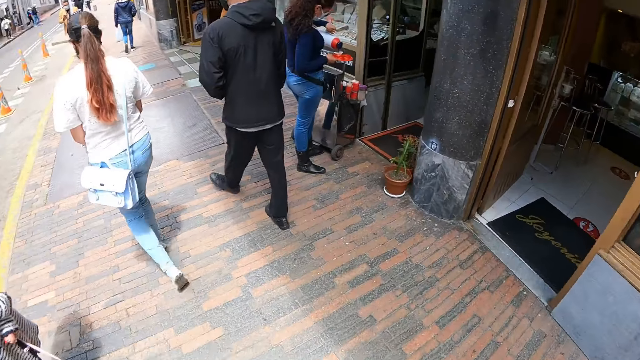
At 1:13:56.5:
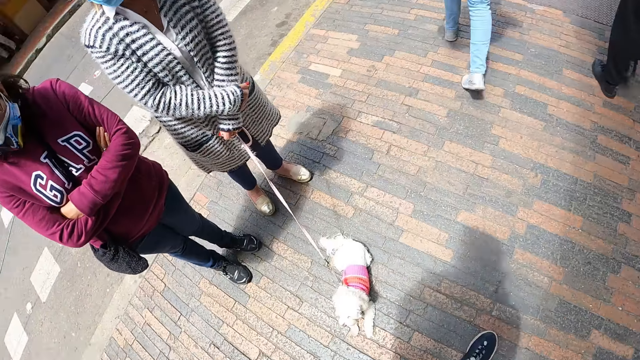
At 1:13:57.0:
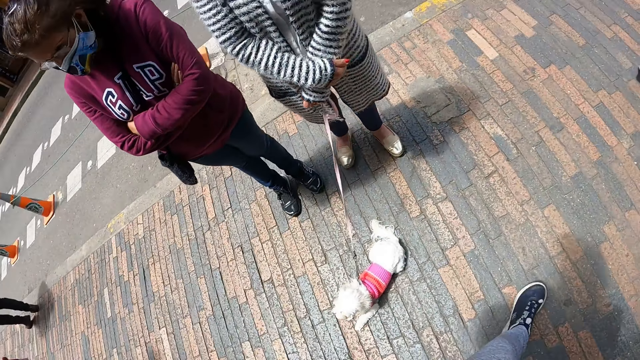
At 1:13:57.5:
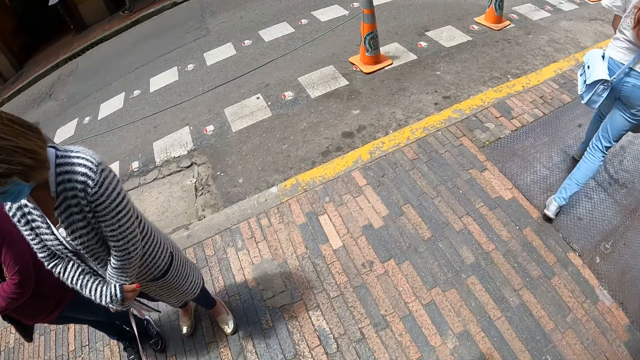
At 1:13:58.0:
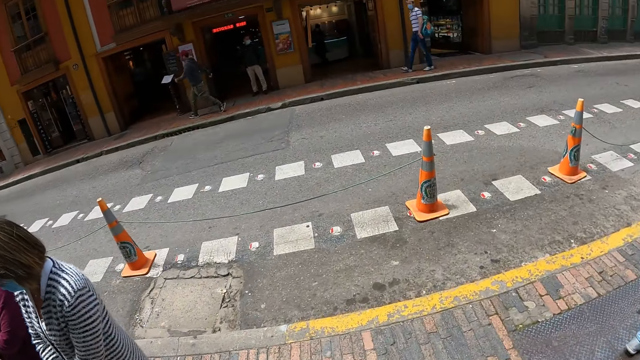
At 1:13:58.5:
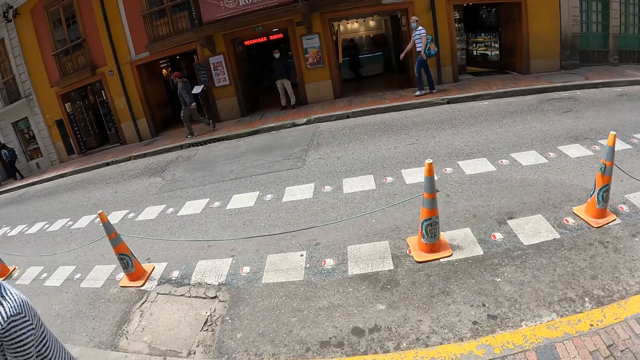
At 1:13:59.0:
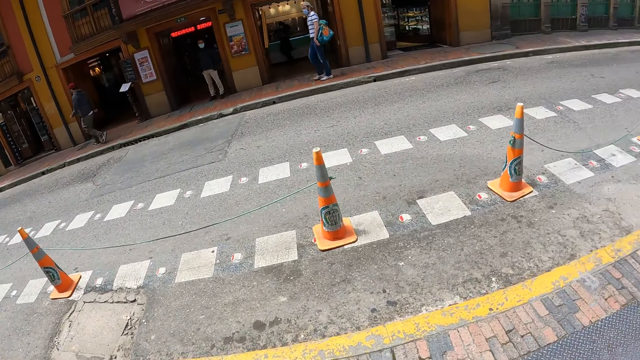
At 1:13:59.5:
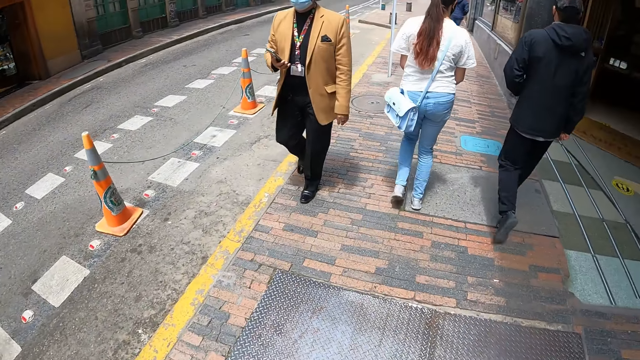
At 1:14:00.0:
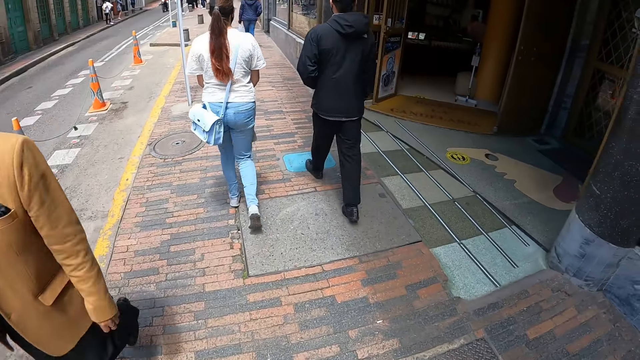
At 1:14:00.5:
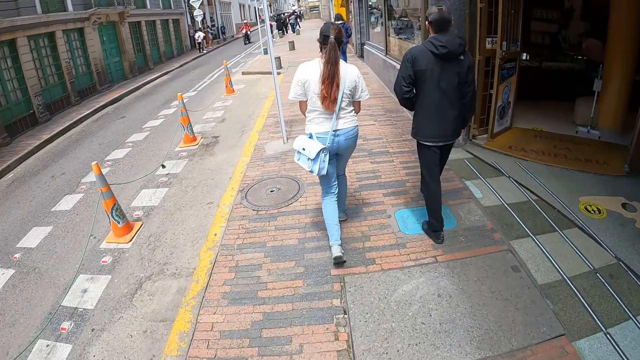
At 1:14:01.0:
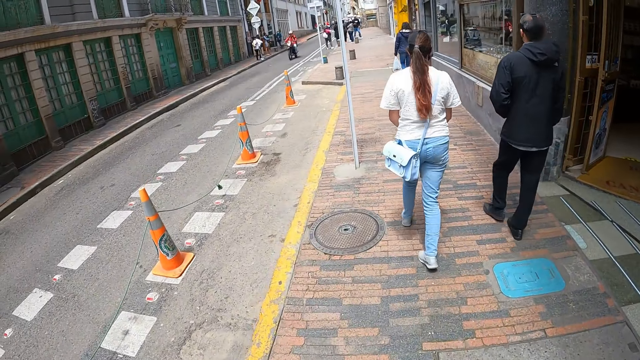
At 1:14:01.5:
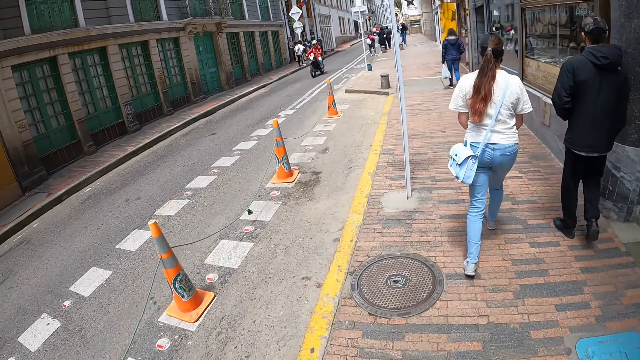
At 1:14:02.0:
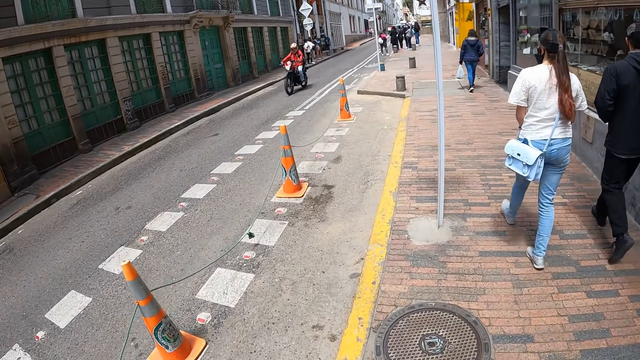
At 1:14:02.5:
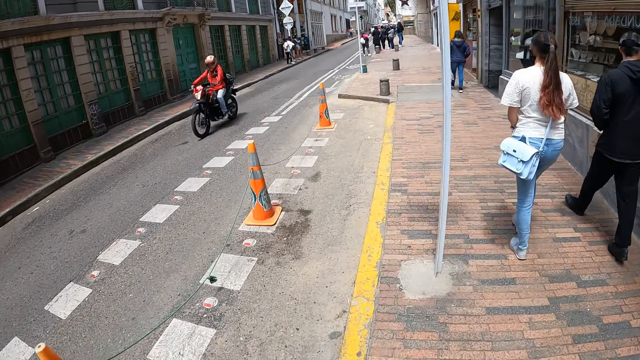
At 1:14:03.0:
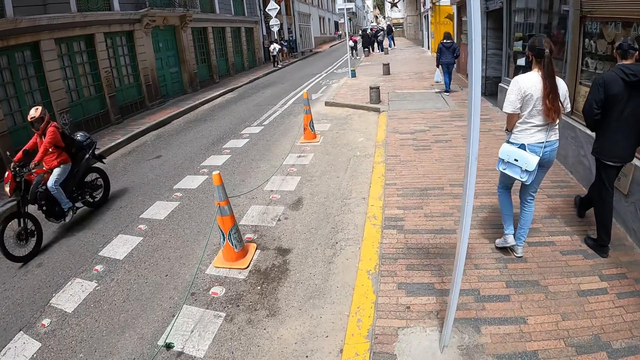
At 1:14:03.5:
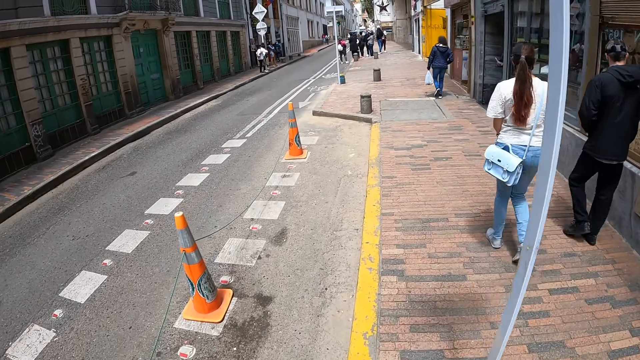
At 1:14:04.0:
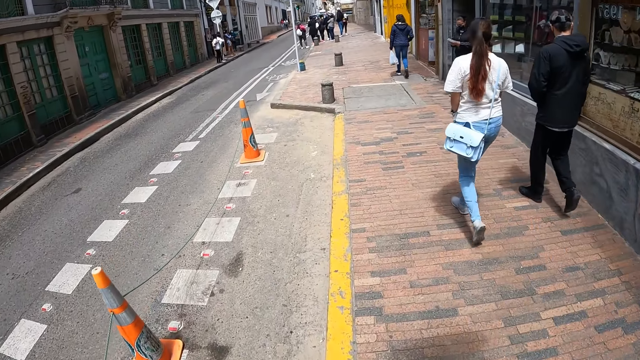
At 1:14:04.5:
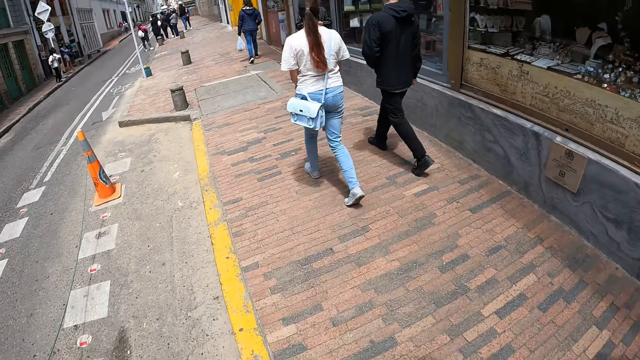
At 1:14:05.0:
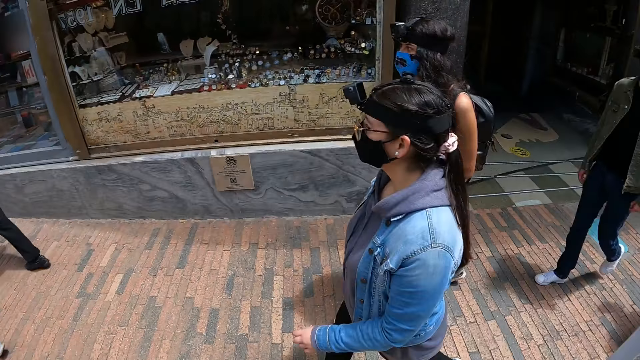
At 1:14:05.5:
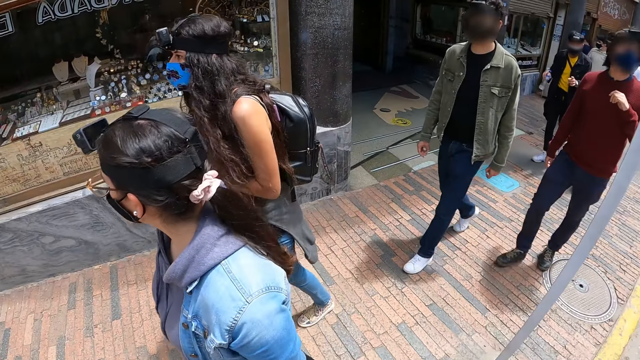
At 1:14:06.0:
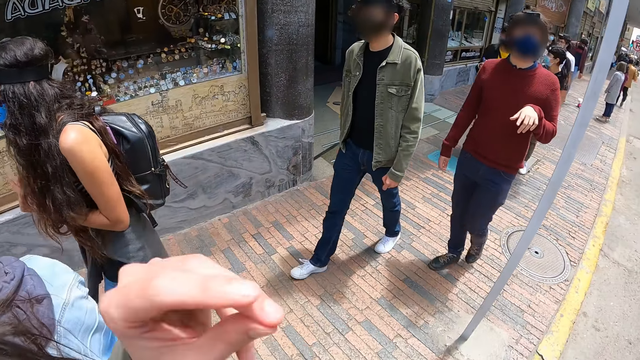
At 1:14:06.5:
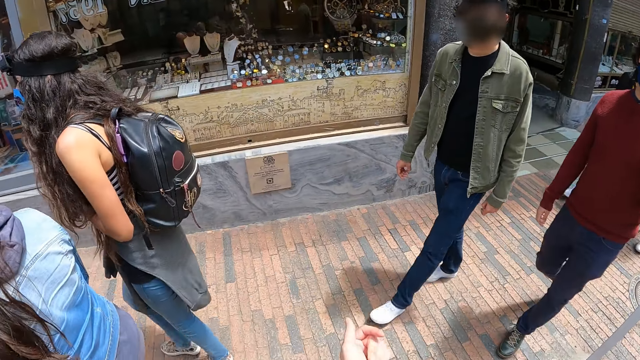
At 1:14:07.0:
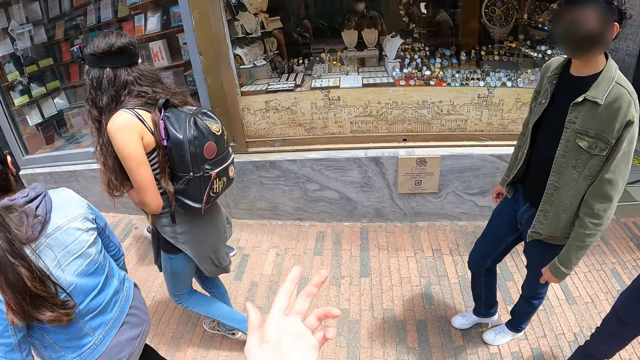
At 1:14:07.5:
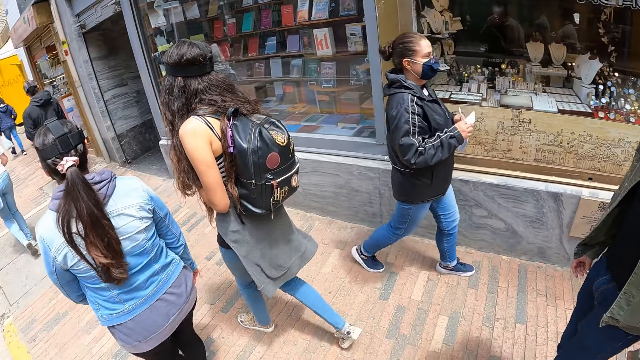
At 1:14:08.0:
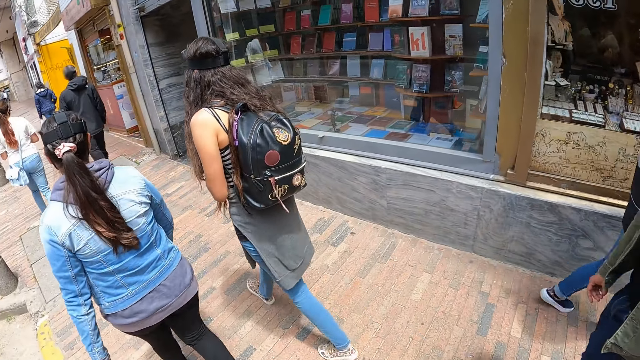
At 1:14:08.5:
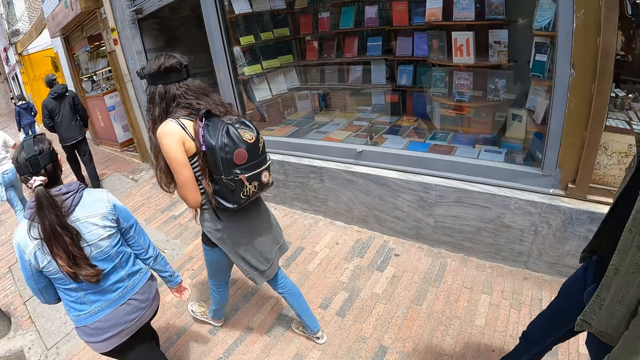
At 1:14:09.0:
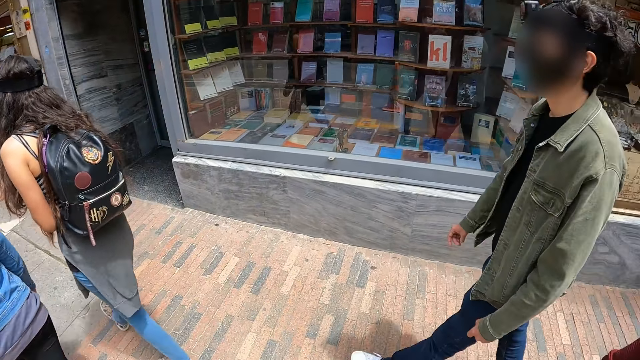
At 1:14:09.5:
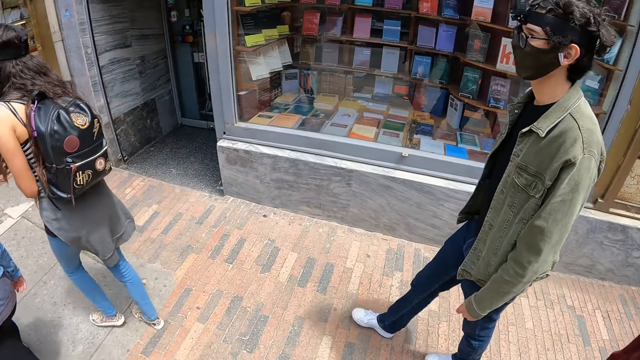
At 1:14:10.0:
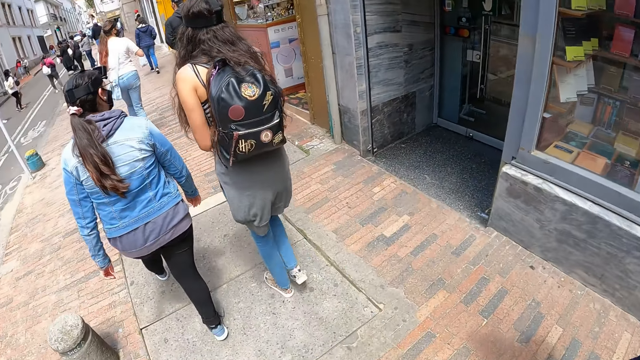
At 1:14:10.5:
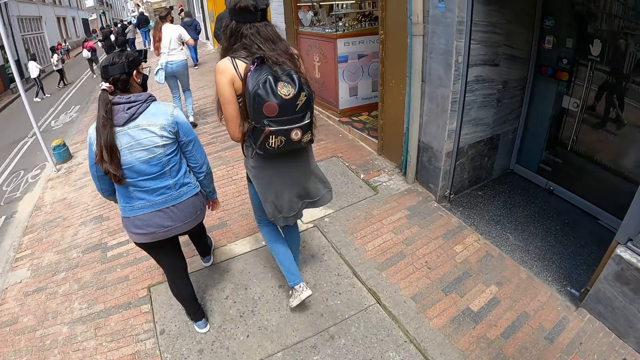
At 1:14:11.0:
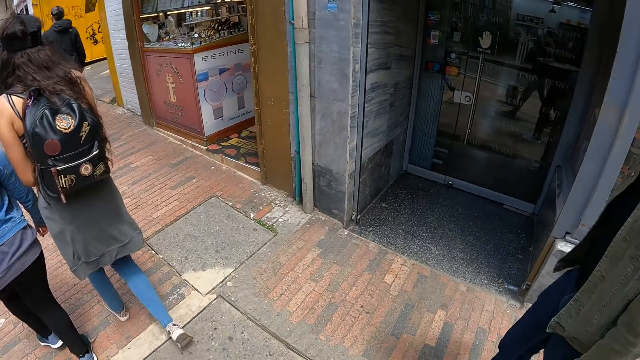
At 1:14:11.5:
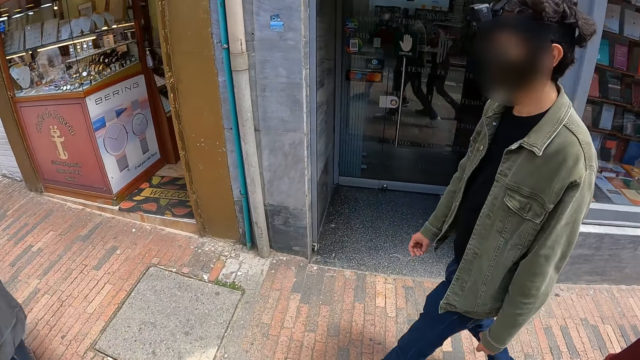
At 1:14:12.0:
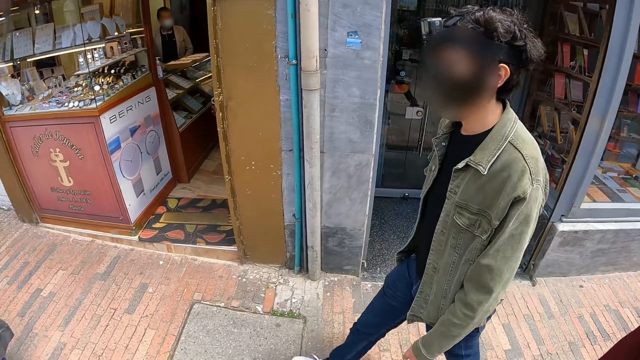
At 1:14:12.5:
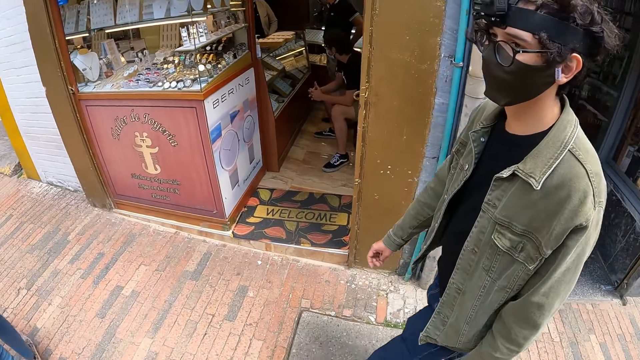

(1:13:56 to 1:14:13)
The camera wearer looks at a dog. He walks on the streets. He looks around. He lifts his left hand. He lifts his left hand again. He moves his hands.

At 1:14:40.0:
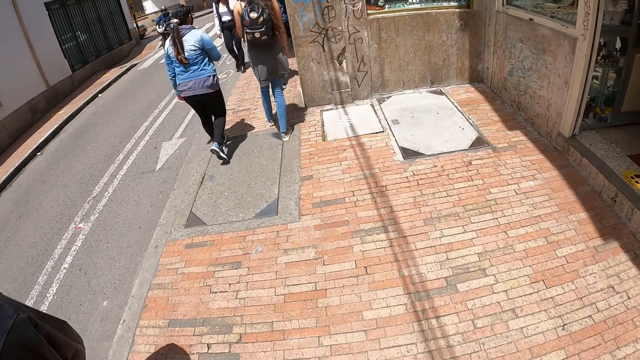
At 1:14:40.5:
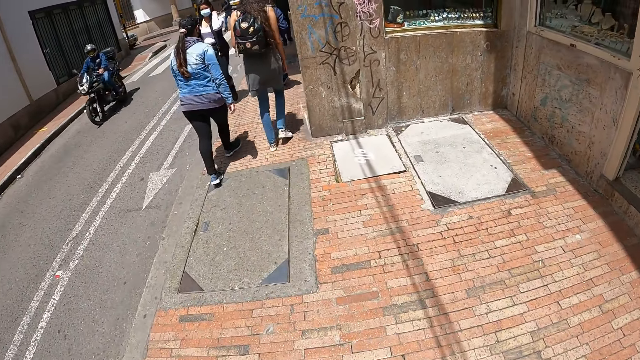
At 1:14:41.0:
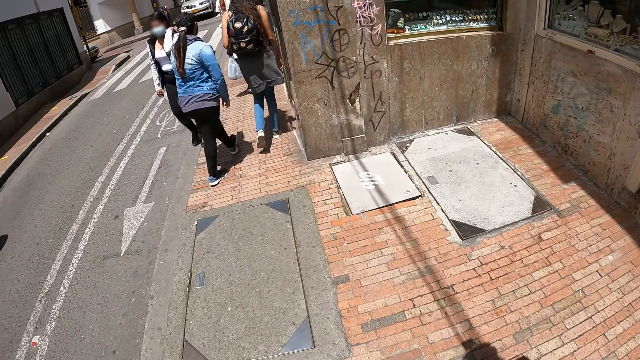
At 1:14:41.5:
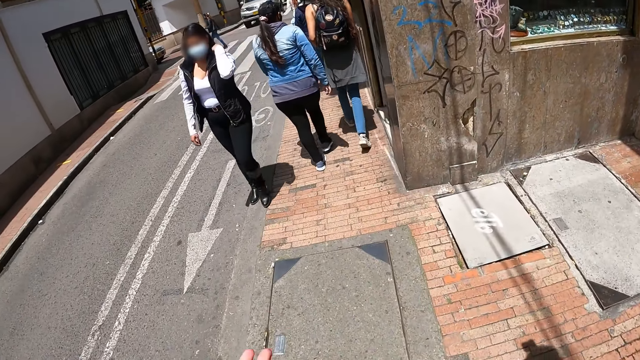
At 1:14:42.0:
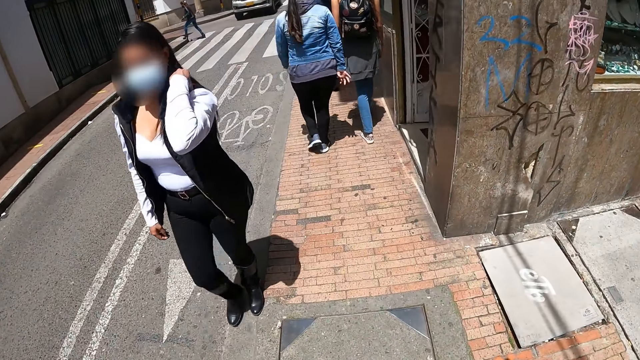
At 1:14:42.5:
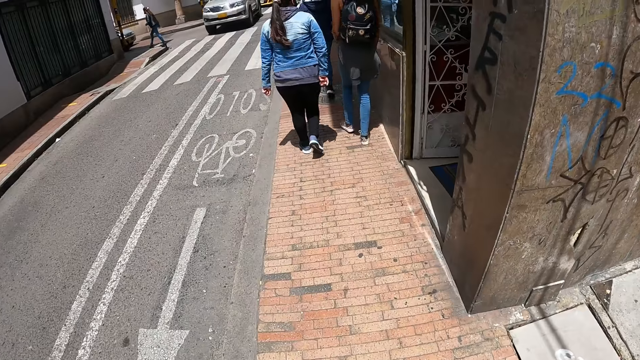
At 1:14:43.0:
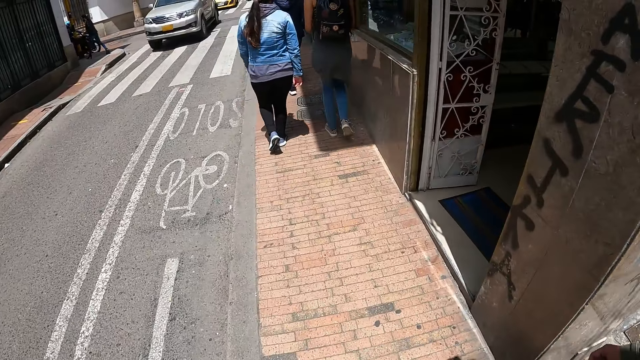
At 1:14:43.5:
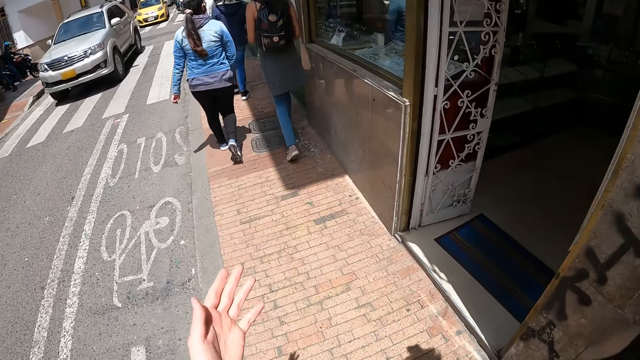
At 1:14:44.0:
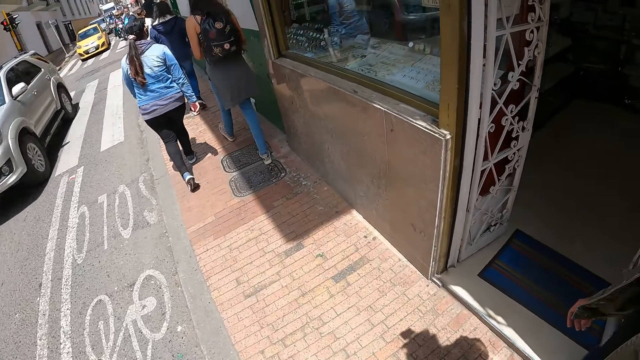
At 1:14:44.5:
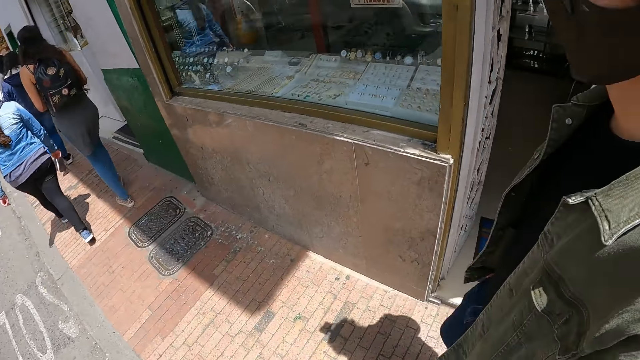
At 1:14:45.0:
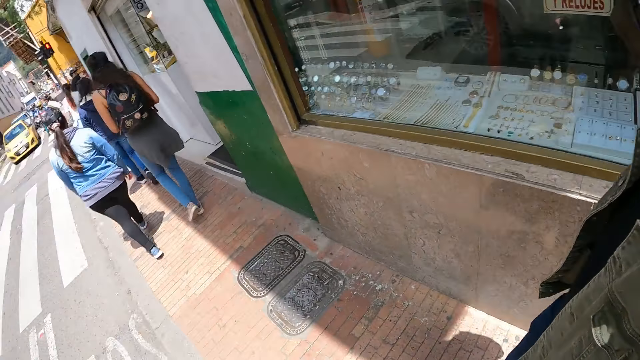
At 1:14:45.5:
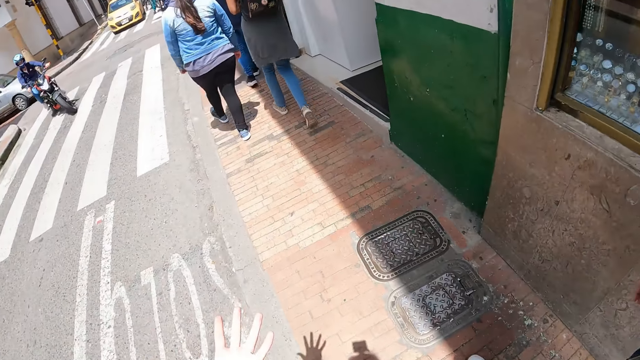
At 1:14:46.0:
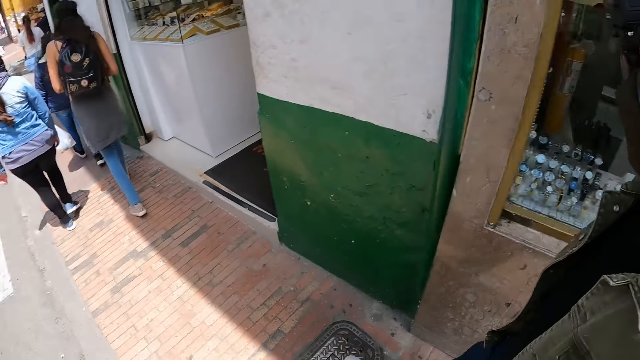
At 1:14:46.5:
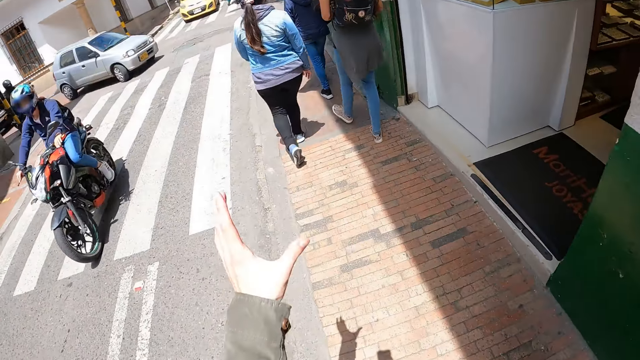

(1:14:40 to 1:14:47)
The camera wearer lifts the left hand repeatedly.
